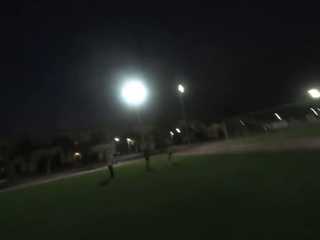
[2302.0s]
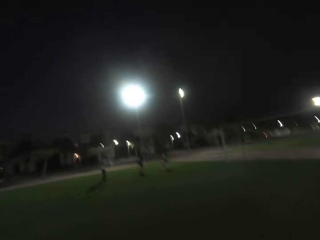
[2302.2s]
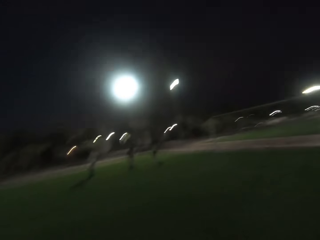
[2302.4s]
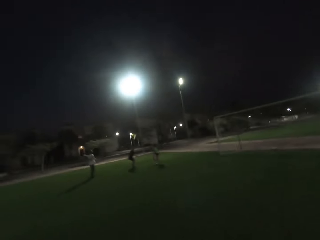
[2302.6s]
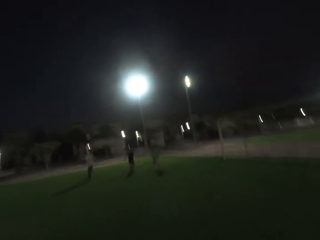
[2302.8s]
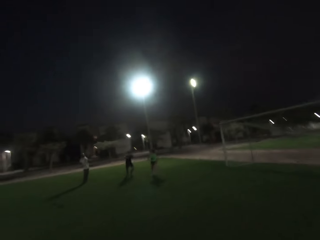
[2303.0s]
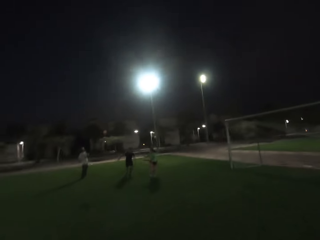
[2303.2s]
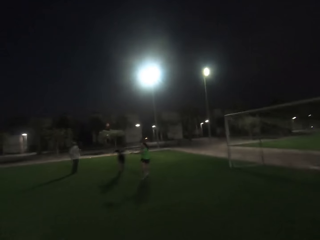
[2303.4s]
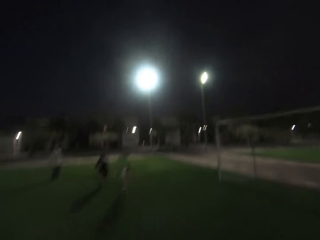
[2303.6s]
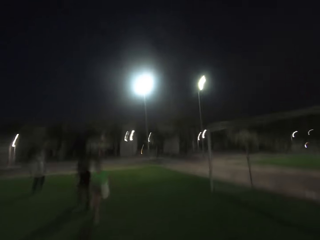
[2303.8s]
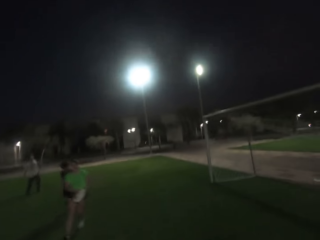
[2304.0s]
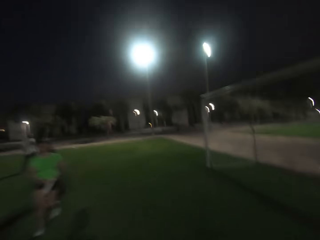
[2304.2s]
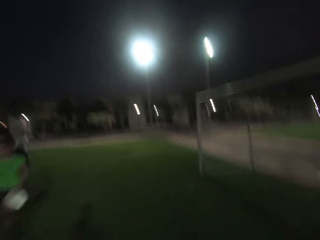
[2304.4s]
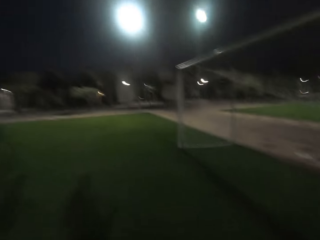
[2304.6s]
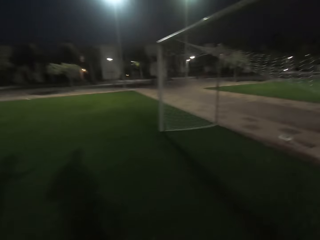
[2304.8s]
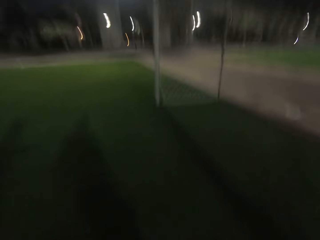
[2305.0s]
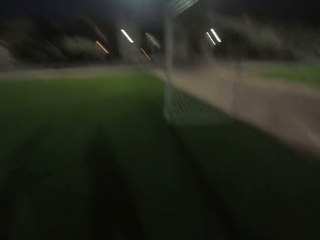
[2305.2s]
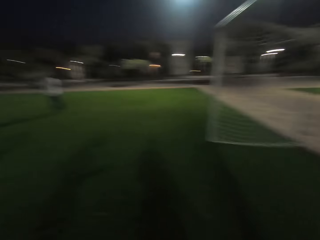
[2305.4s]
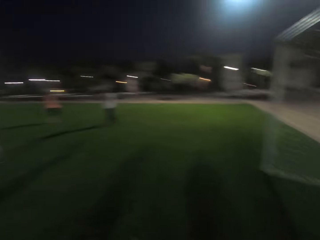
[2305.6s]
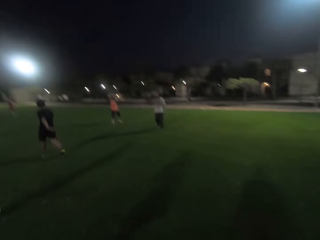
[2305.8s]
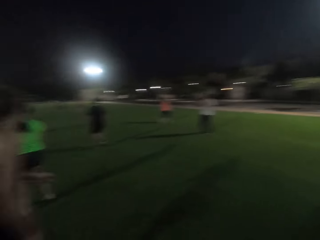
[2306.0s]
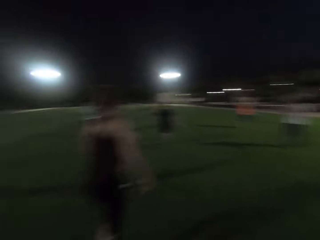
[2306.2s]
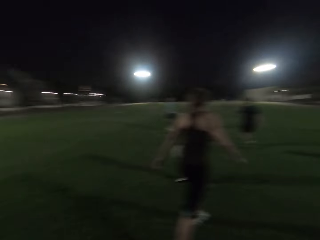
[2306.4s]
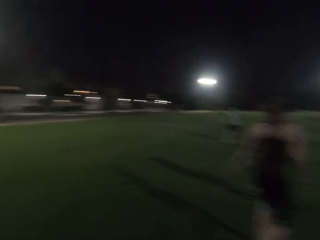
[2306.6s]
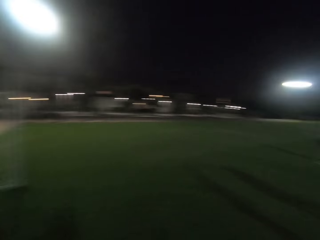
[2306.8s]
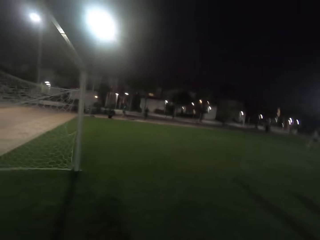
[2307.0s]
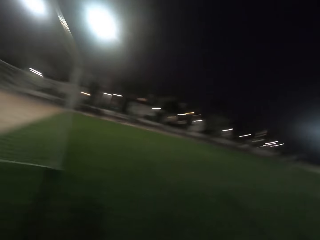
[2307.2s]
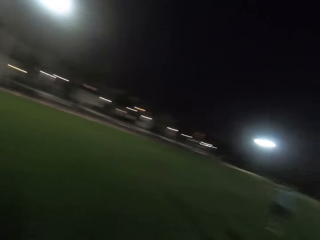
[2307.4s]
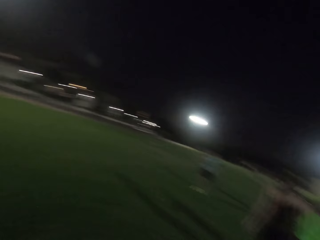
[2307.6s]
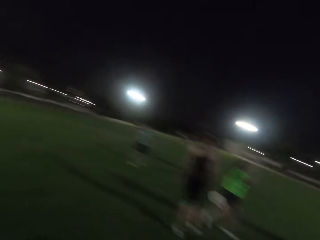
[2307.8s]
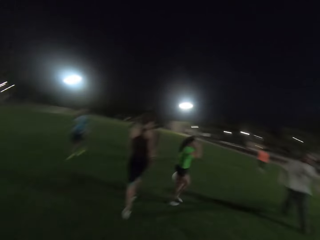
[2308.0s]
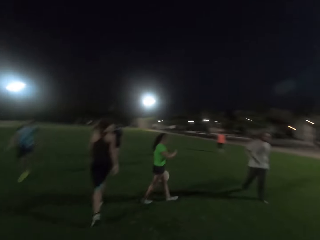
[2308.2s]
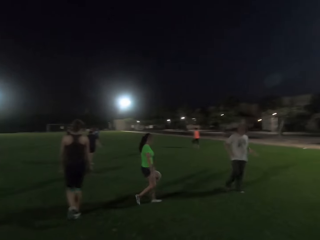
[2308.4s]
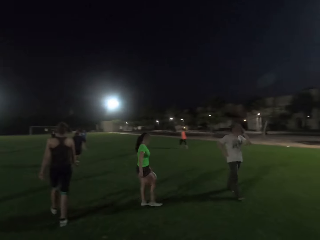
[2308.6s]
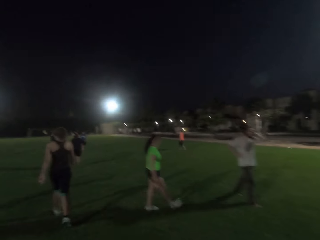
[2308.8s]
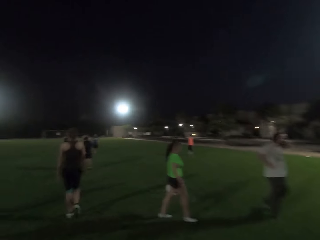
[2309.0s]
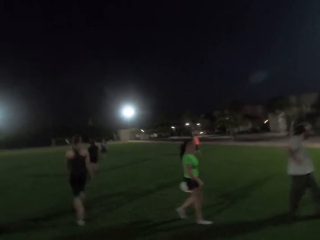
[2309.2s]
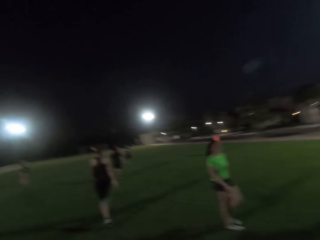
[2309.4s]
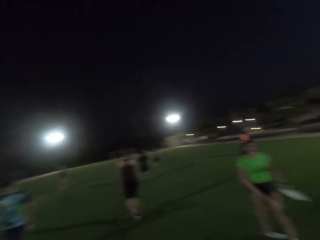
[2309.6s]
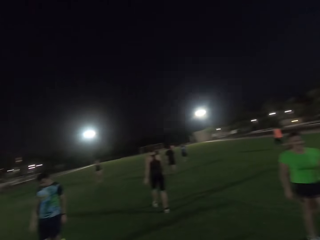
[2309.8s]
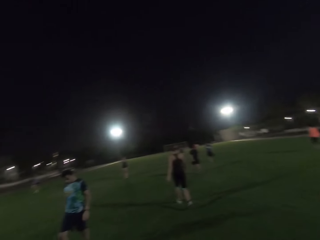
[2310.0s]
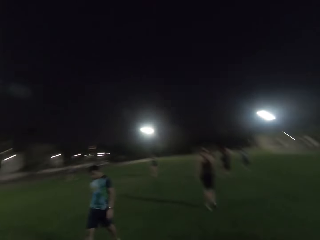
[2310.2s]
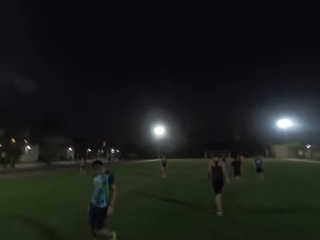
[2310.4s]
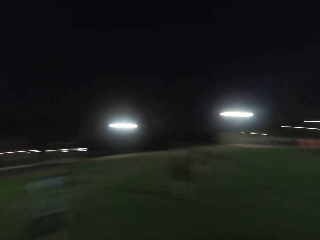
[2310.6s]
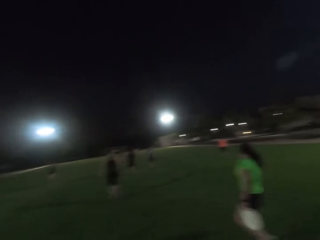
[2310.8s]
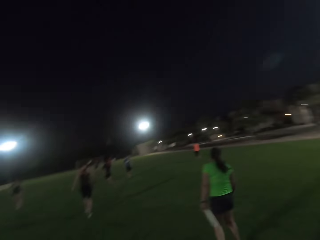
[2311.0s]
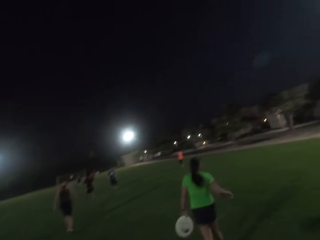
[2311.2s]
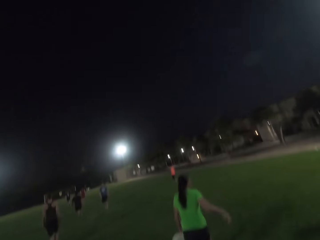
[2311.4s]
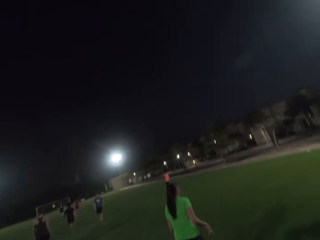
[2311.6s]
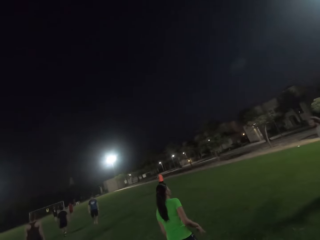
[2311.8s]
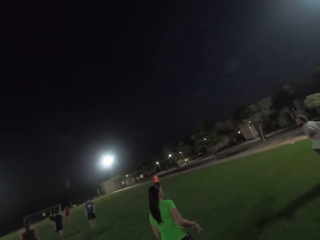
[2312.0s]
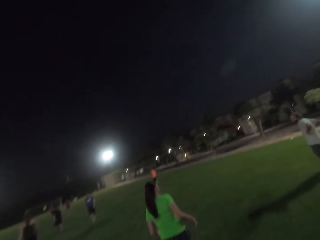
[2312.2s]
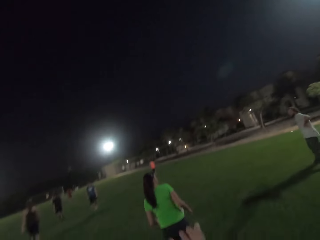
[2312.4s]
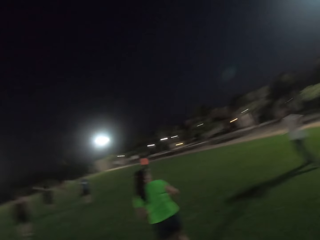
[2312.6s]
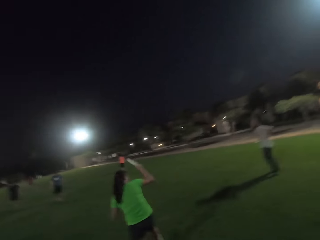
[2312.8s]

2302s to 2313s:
A man throws a frisbee. Another man runs. A woman catches the frisbee. The camera wearer walks. They turn back. A third man walks. The second man walks. The first man walks. Another woman runs. A third woman walks. The first woman walks. The camera wearer looks forward.

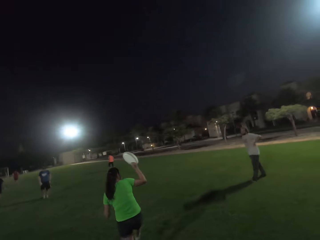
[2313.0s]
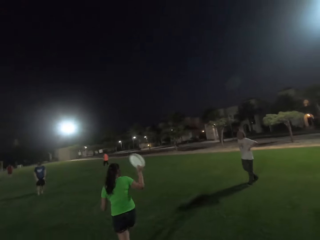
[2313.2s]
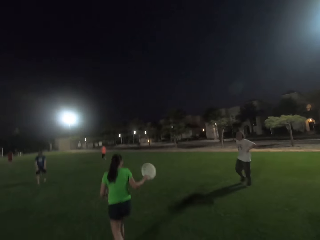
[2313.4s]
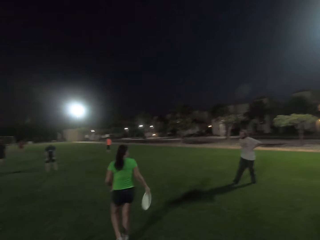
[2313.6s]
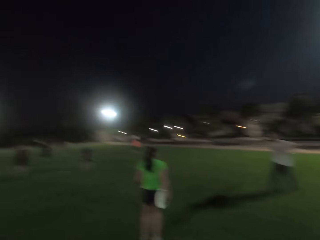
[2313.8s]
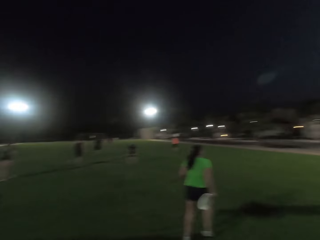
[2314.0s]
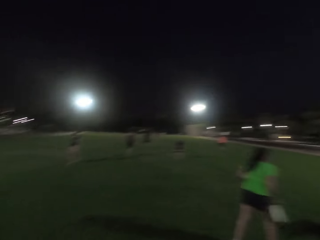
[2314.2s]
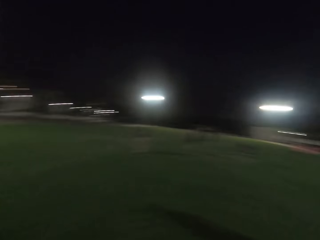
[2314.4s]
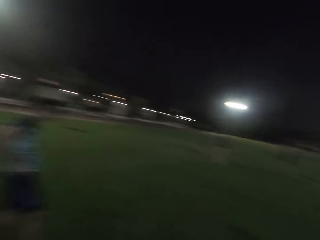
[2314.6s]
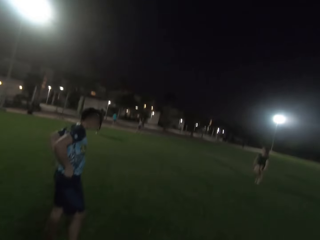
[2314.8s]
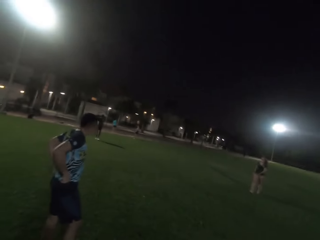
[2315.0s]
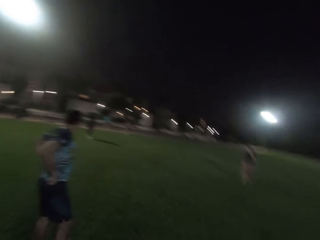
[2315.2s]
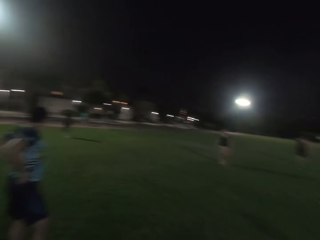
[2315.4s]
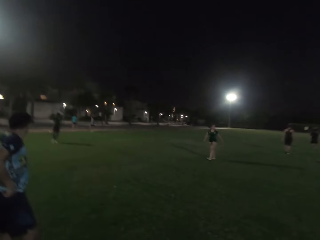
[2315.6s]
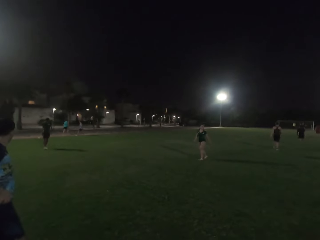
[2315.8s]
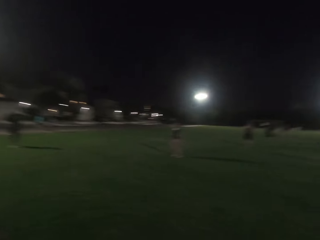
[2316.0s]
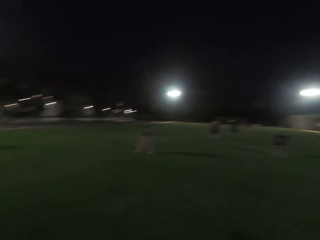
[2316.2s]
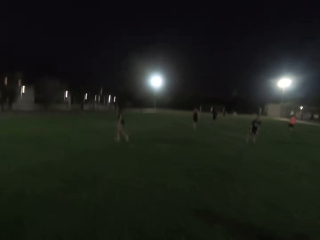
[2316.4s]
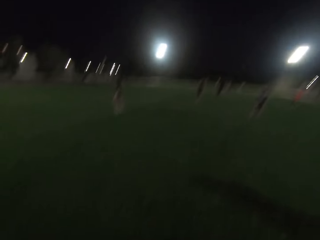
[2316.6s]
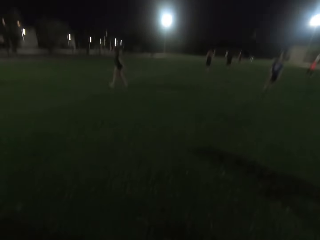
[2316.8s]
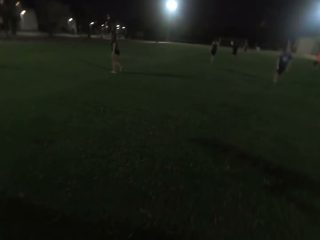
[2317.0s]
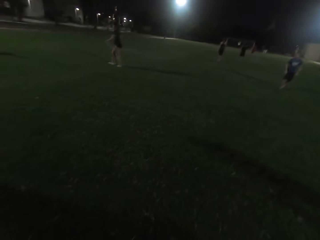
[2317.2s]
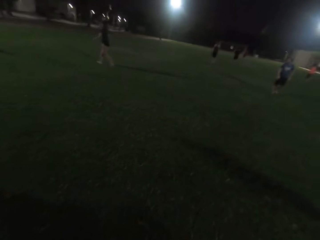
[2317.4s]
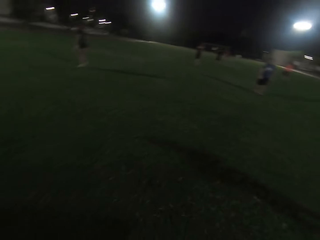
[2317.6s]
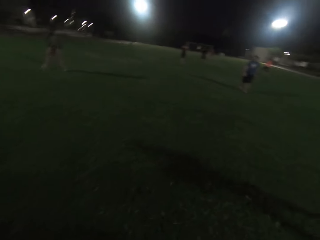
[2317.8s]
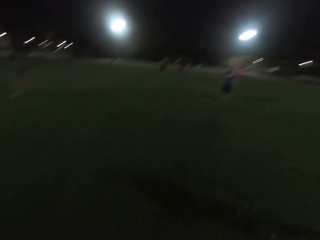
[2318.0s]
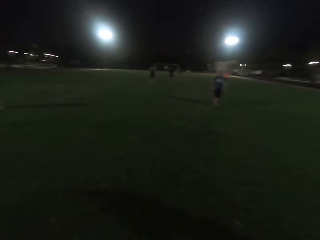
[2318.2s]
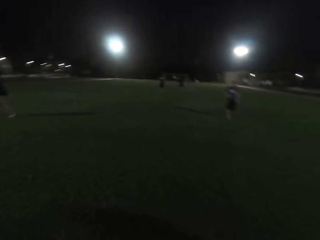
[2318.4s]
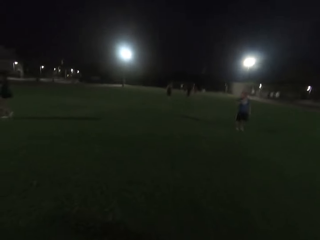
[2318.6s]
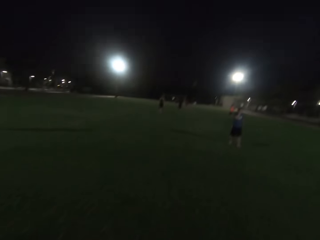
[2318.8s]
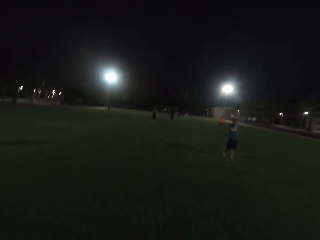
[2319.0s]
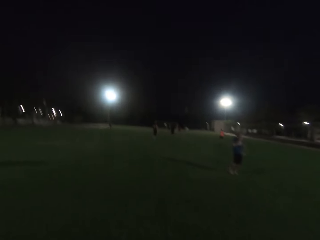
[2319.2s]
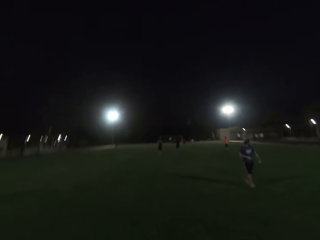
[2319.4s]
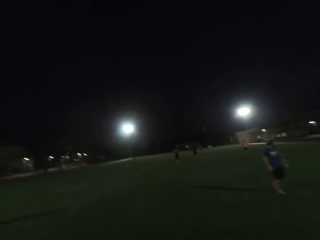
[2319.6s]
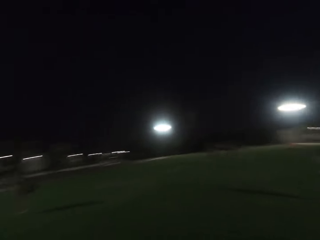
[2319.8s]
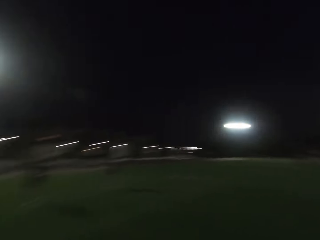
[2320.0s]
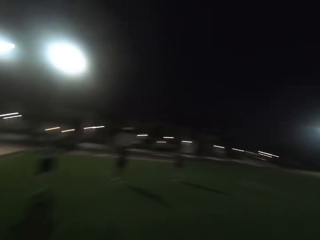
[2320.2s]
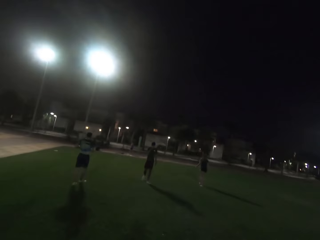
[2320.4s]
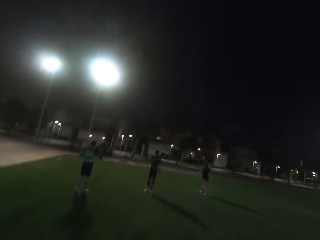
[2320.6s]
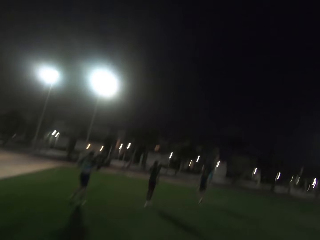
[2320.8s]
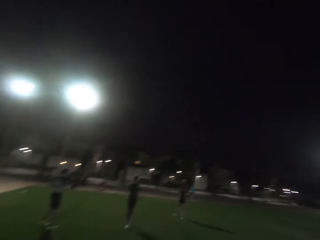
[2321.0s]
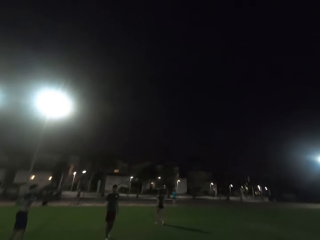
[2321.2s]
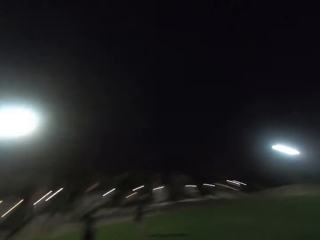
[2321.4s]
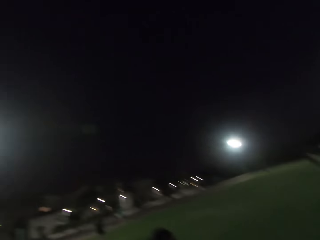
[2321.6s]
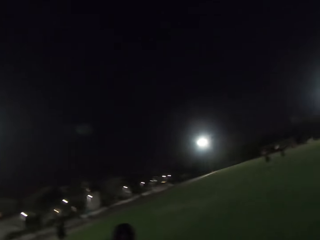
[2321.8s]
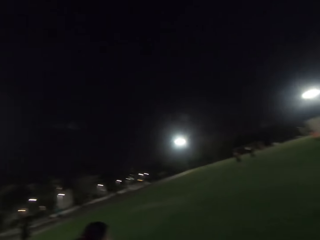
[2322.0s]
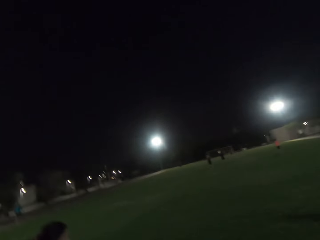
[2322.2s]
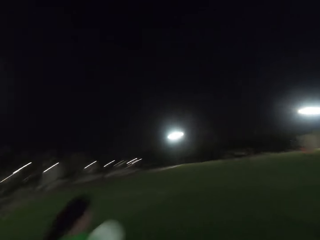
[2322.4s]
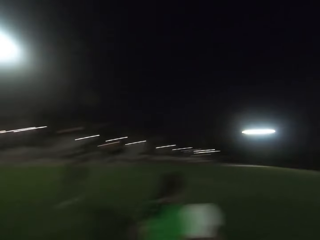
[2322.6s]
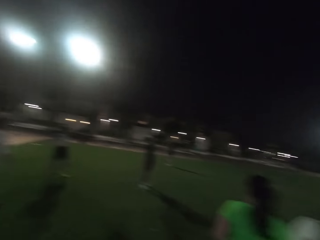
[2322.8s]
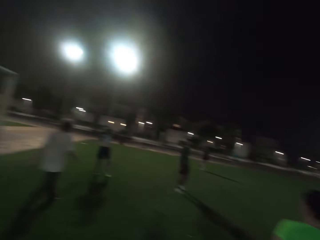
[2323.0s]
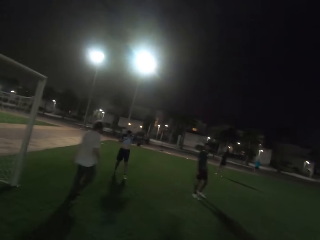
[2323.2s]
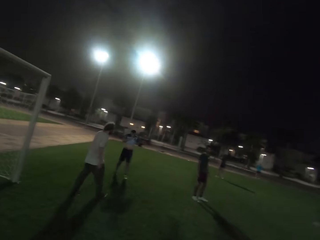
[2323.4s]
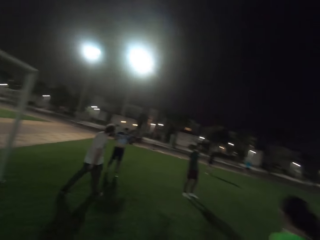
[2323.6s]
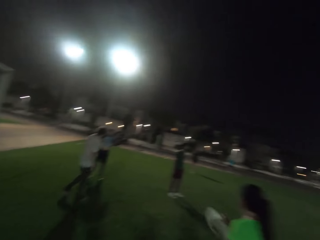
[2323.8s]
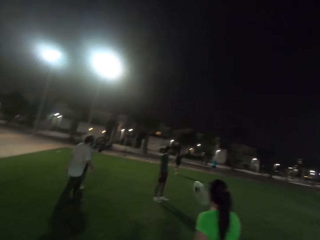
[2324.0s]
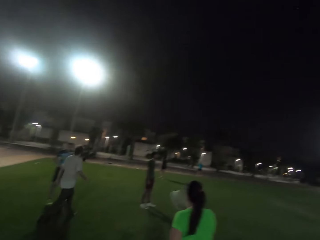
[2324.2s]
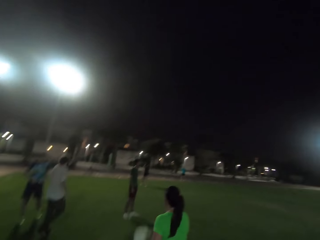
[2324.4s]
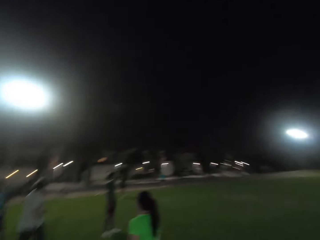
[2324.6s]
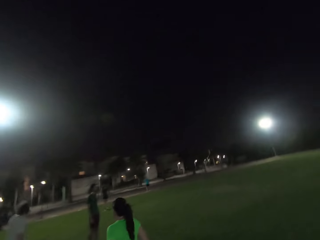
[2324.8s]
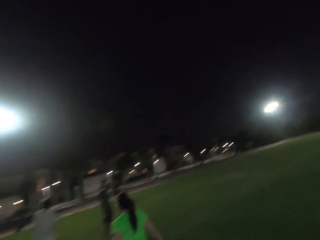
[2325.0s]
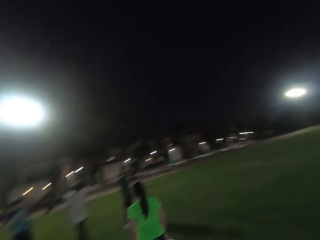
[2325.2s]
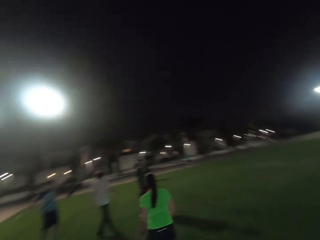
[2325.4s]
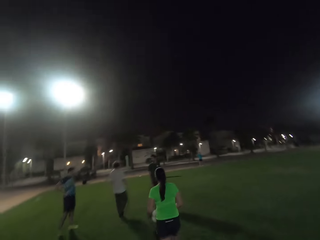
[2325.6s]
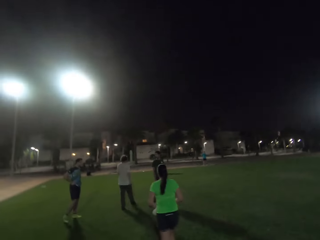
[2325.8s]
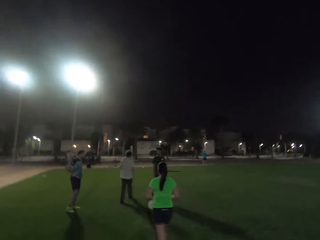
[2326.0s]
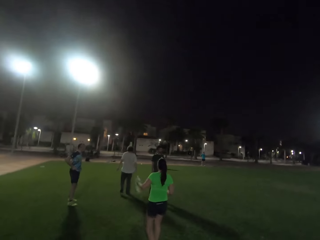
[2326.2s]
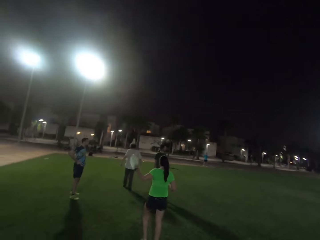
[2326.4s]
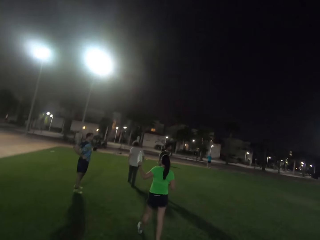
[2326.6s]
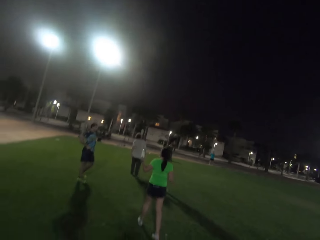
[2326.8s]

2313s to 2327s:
The camera wearer looks left. A woman walks. The camera wearer looks forward. A man walks. The camera wearer walks forward. They turn left. Another man walks. The camera wearer turns forward. They turn left.
